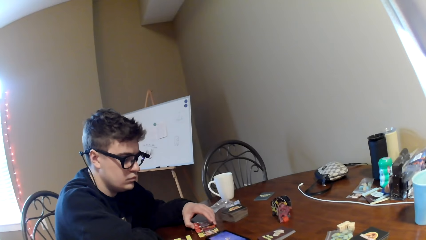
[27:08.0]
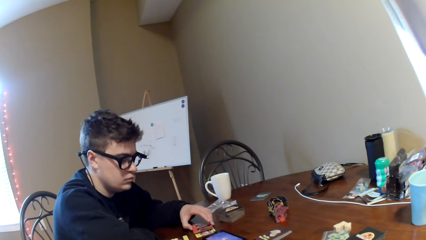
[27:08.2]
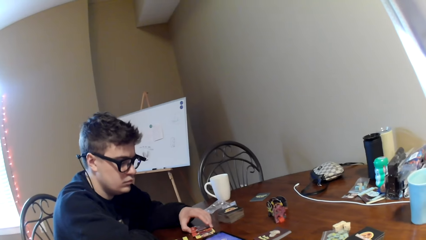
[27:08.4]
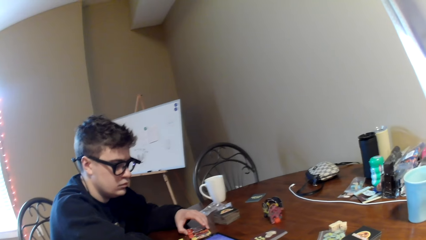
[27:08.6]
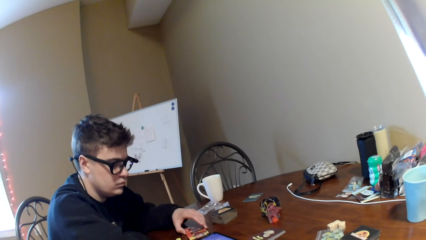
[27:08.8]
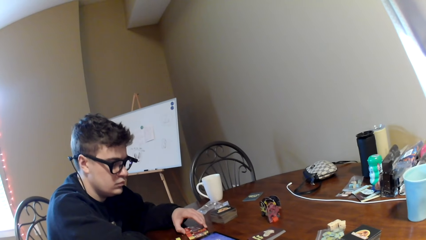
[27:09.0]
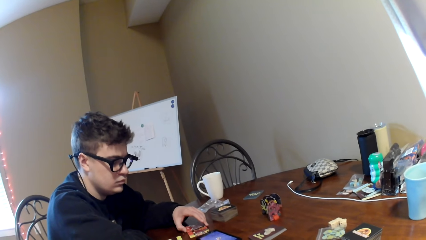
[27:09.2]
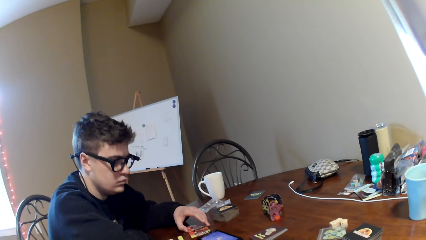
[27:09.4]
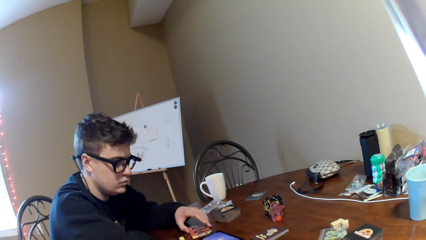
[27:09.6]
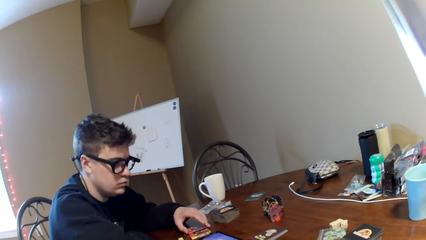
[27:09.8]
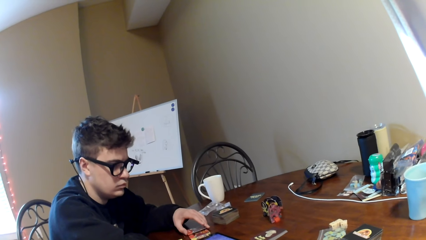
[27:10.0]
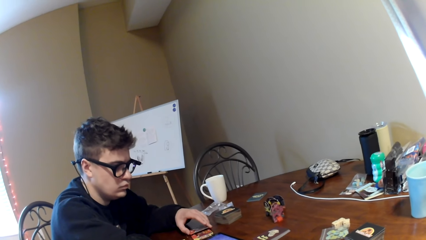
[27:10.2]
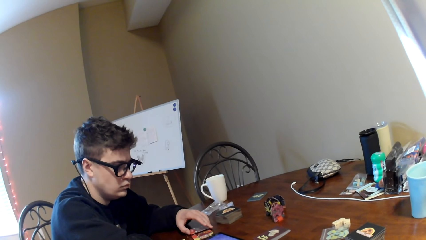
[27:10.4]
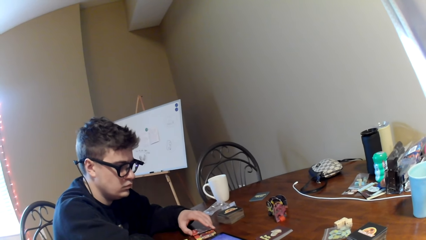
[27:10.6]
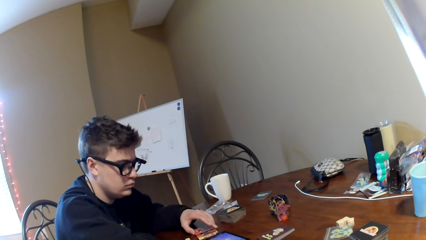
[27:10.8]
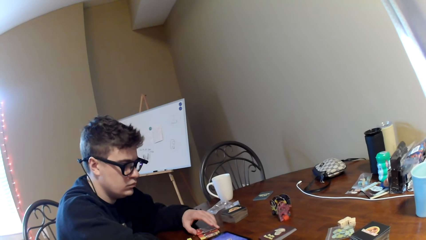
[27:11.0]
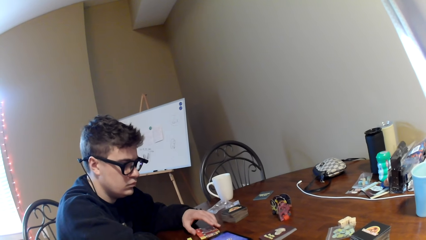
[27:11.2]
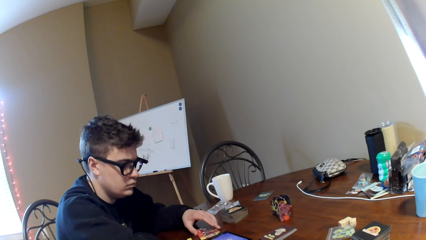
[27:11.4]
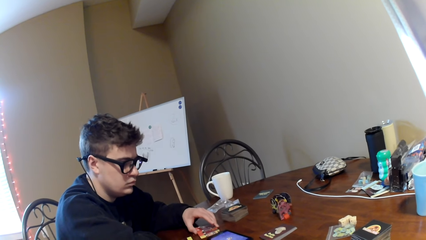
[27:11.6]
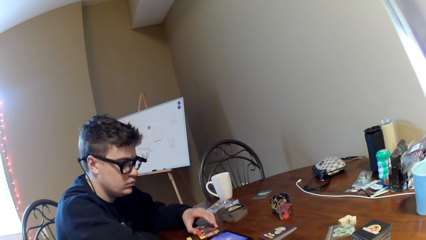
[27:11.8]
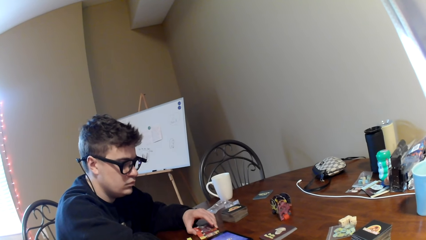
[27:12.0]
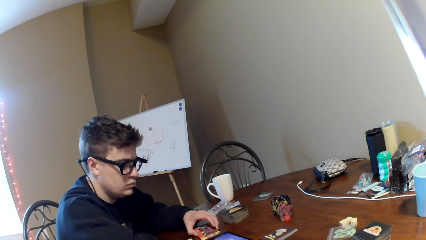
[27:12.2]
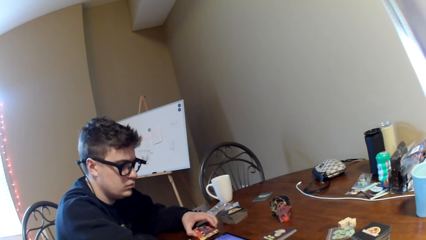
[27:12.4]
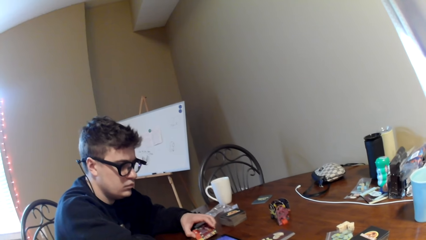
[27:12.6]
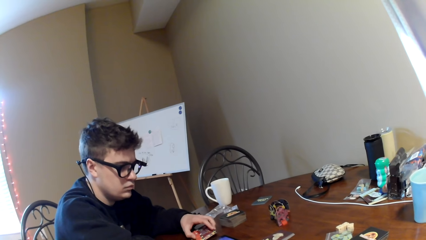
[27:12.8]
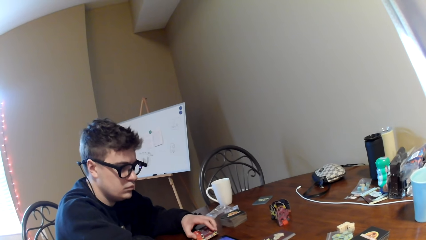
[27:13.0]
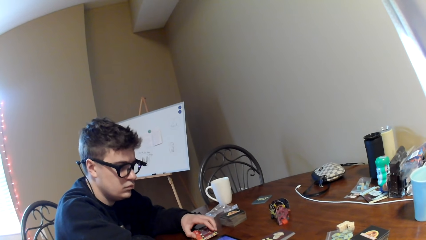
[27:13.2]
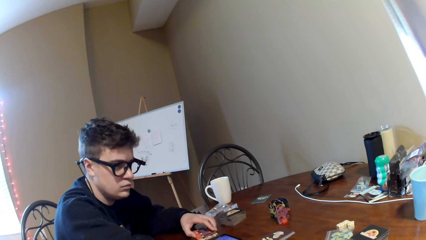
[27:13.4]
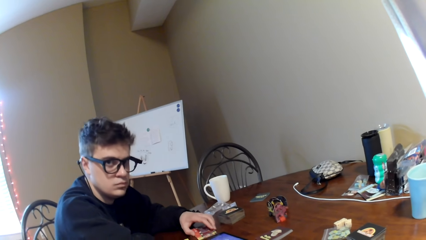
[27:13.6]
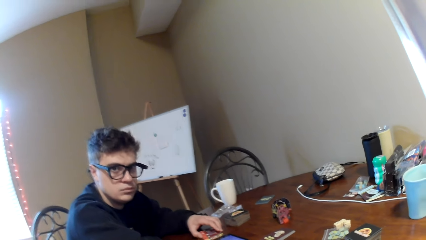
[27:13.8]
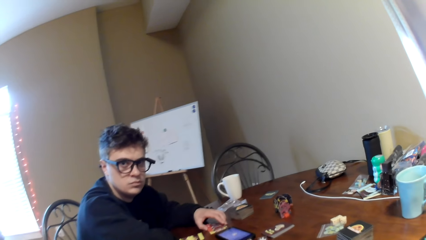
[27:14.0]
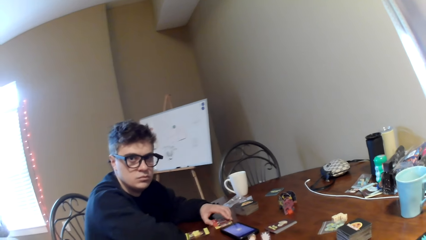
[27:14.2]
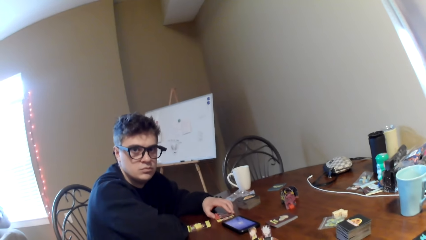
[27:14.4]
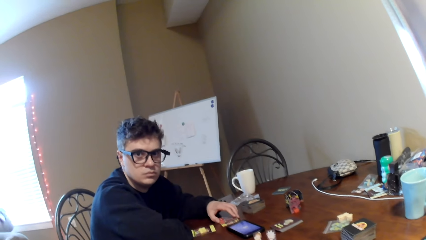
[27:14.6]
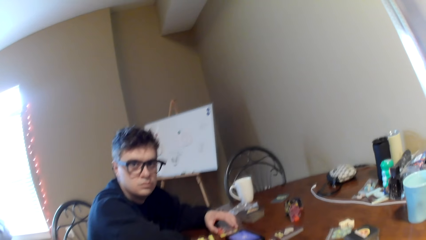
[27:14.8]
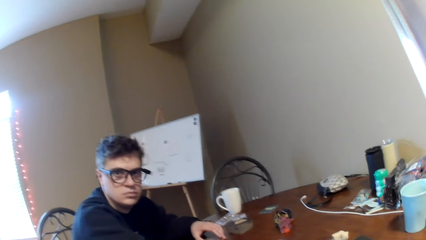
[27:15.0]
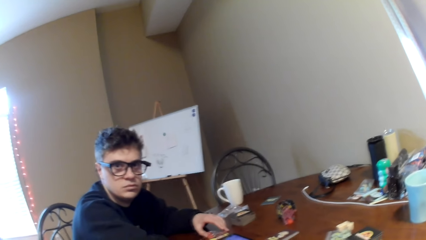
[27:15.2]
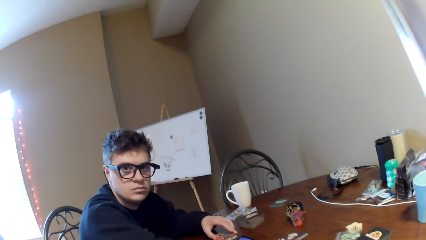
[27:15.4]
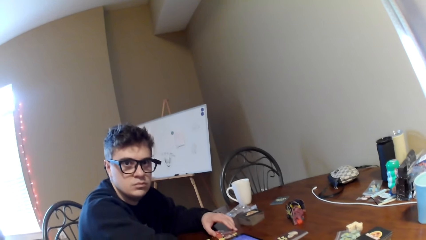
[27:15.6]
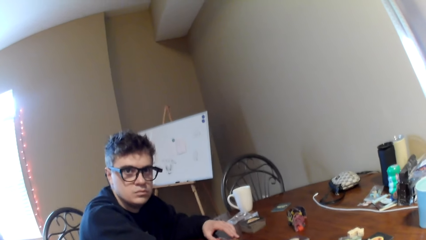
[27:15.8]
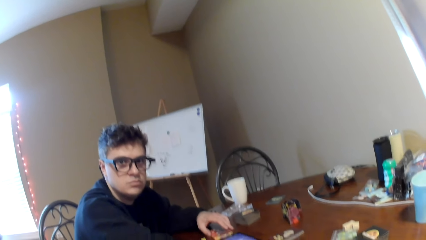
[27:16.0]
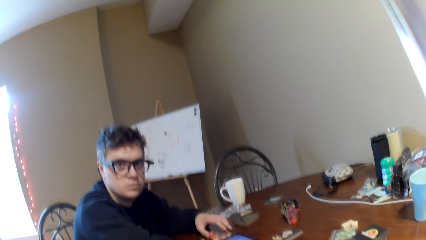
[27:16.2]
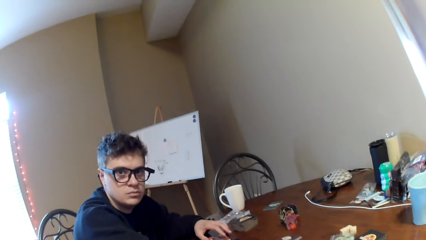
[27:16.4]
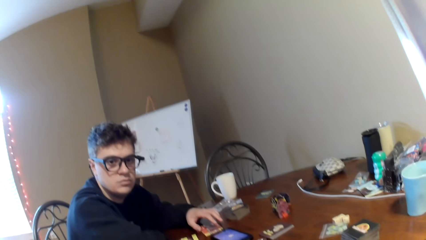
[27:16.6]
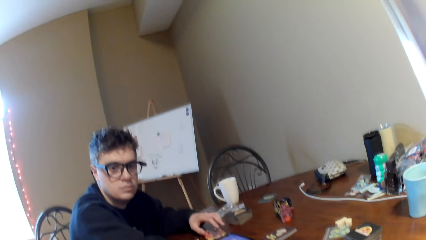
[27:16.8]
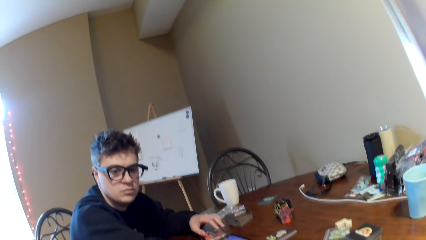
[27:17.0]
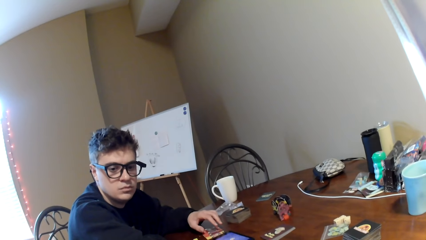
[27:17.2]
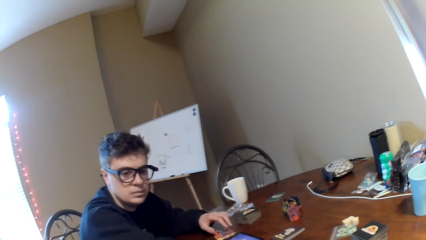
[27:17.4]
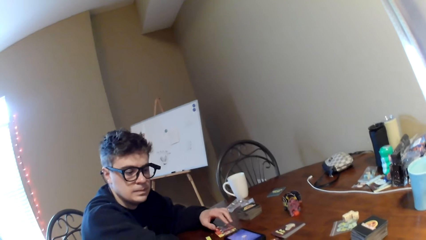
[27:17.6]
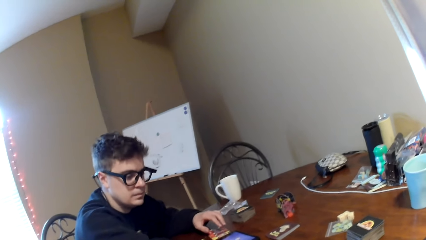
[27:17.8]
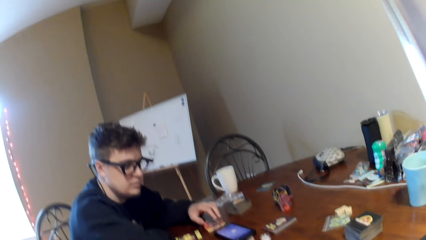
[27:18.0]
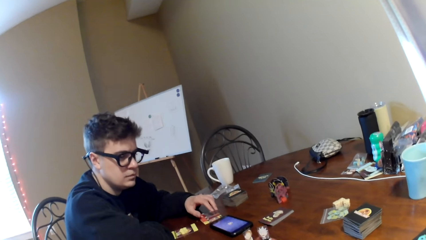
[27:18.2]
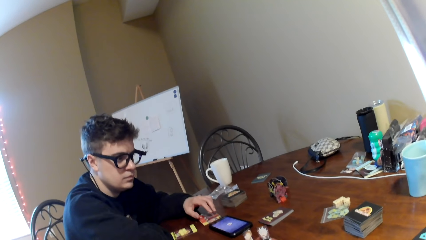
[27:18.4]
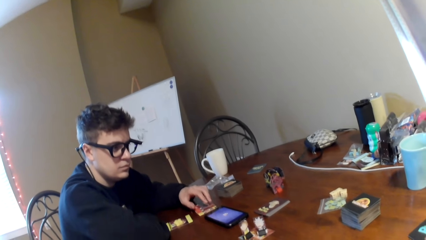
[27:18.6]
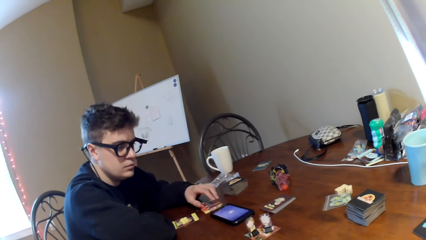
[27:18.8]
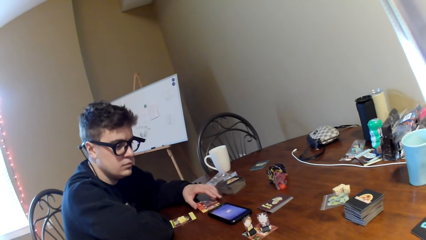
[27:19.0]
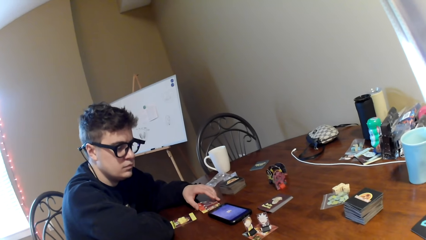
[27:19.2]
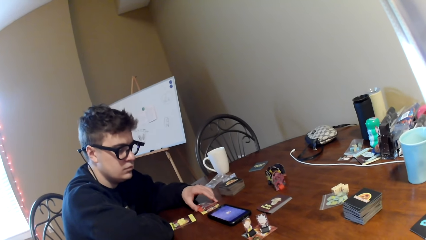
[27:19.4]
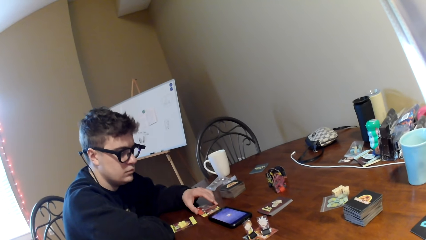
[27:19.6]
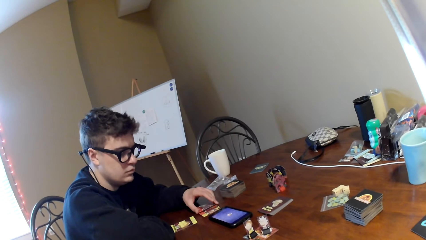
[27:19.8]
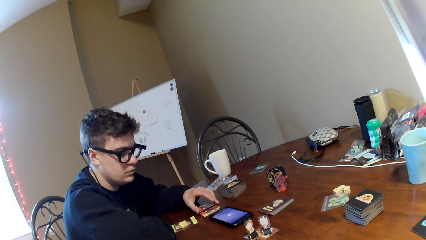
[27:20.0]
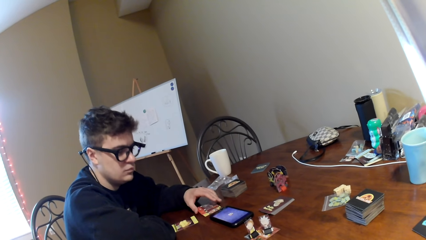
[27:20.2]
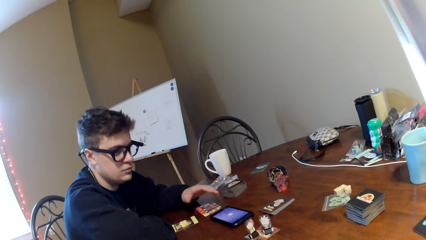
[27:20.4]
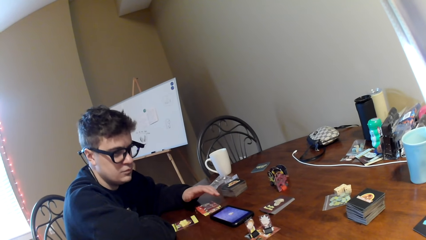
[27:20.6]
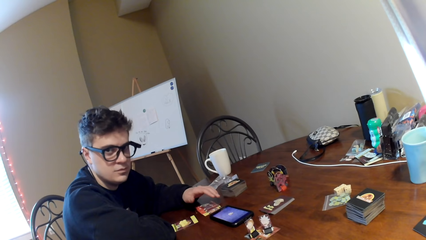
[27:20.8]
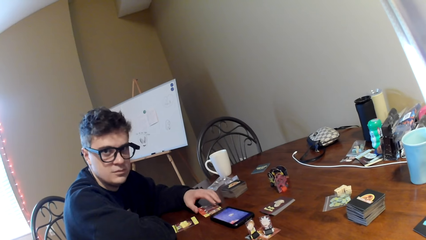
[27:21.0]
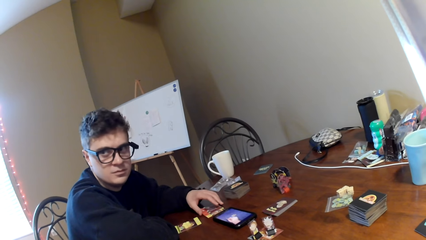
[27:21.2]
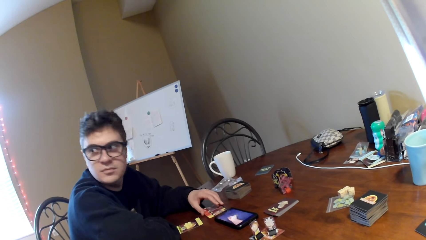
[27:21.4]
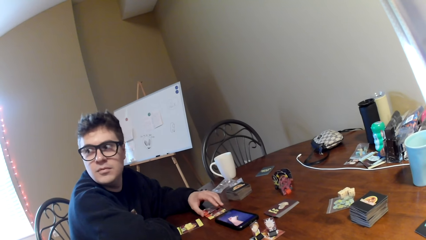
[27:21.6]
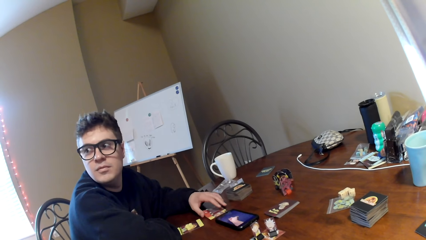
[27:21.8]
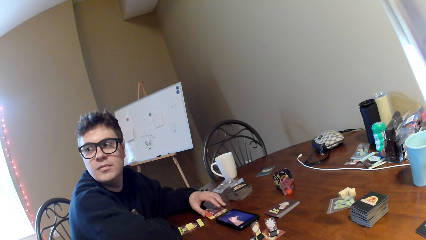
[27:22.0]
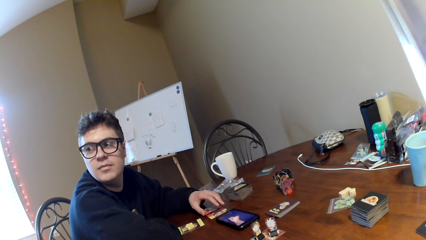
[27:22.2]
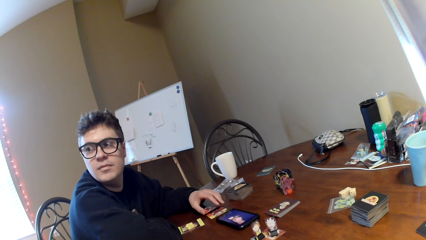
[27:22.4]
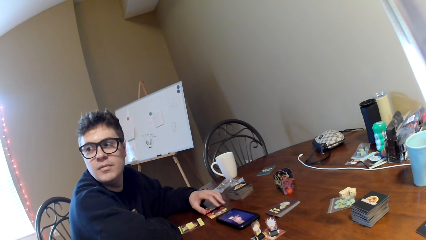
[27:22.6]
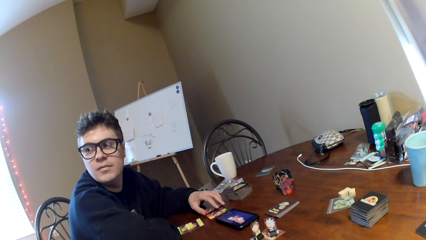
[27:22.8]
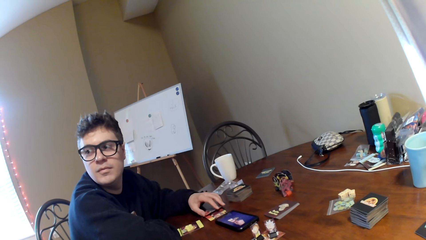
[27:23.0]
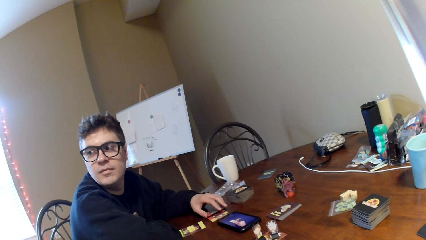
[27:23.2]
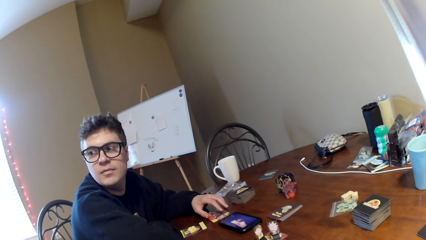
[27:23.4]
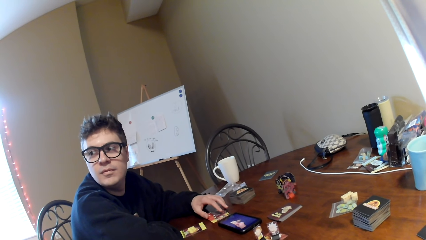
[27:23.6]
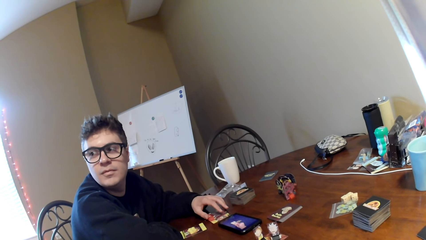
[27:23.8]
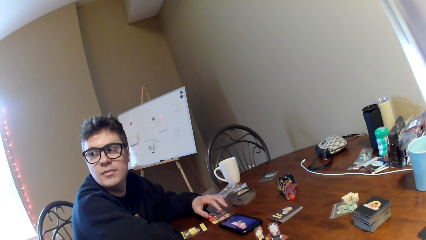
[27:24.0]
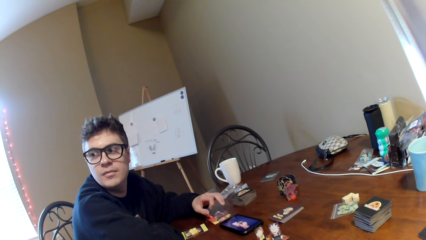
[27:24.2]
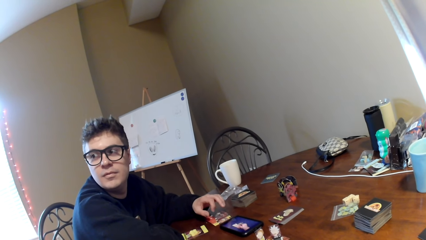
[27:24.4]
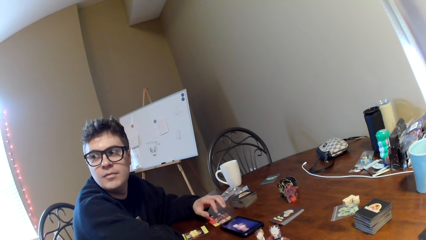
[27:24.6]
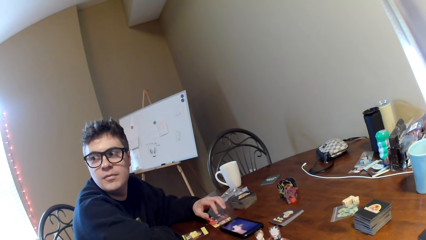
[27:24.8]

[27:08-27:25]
The man adjusts the cards on the table and looks at the camera wearer. The man nods his head, looks around, and touches the playing cards. The man nods his head and looks around.
